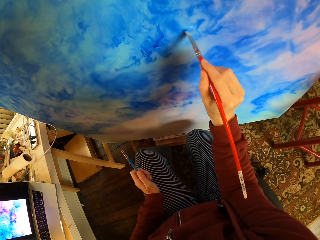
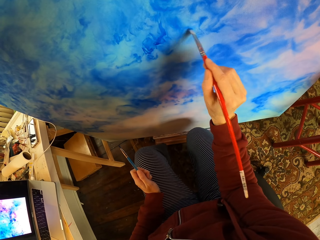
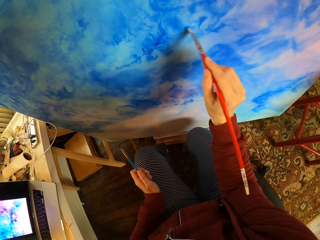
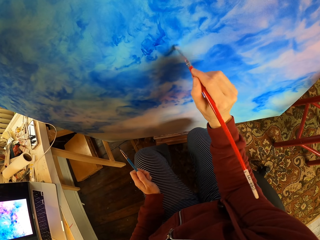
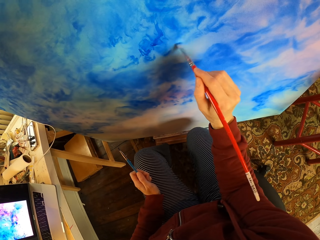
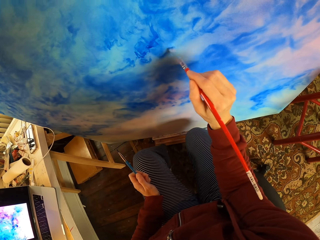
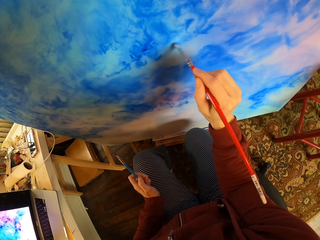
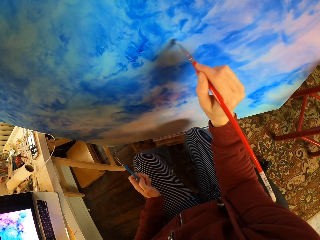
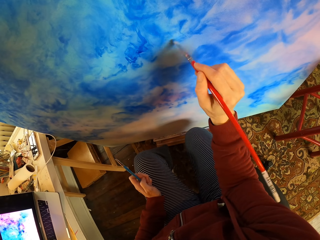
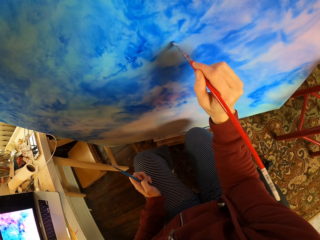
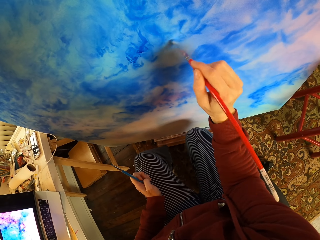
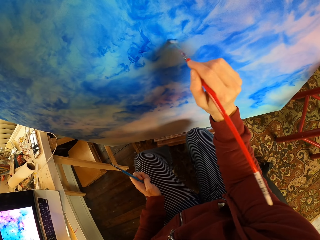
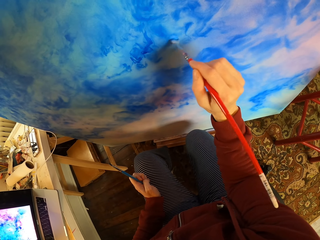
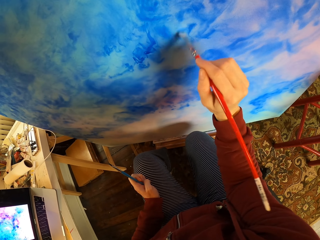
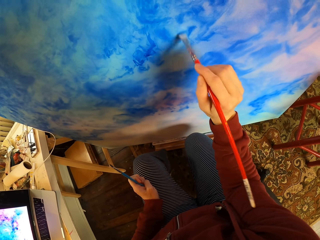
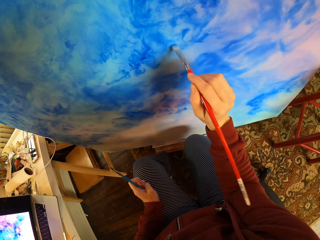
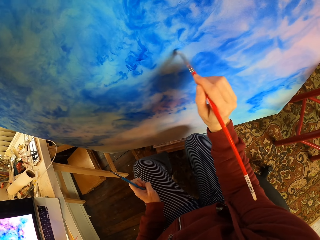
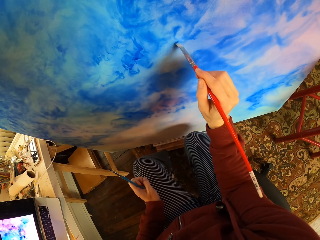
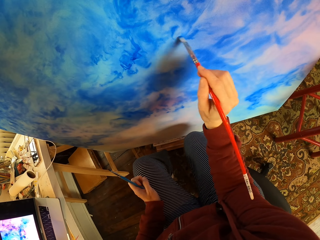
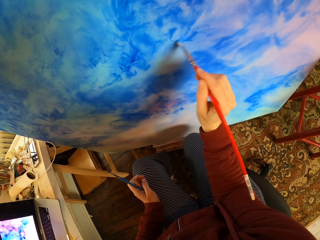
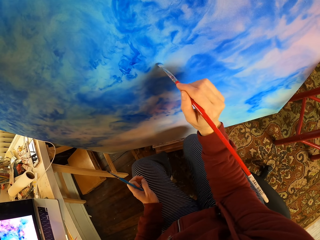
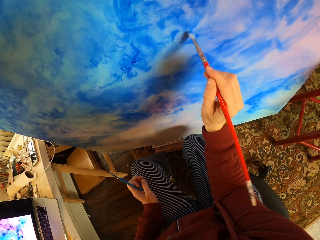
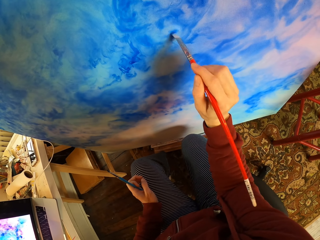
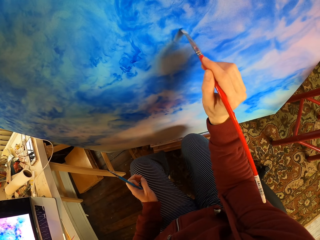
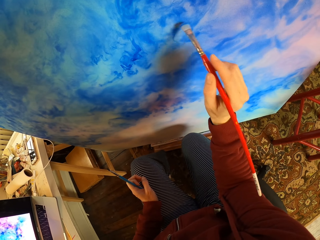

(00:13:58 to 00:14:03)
The camera wearer paints a wooden board.

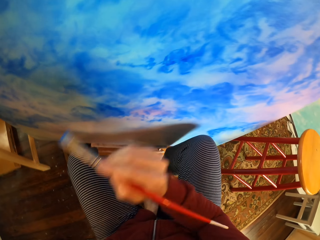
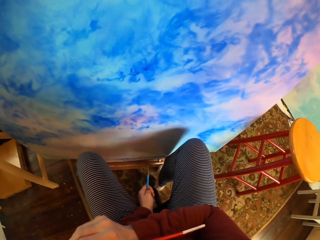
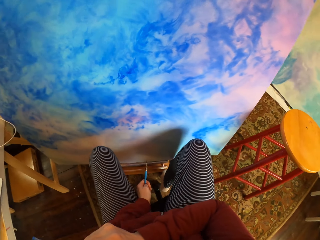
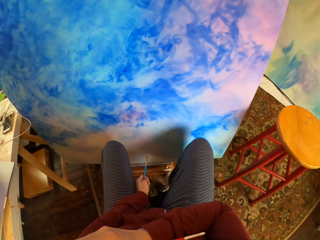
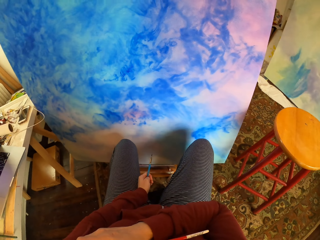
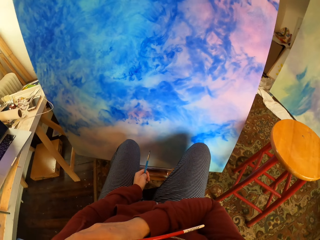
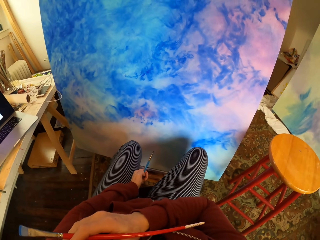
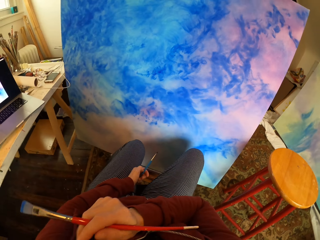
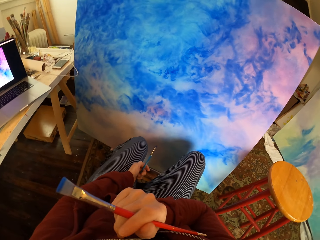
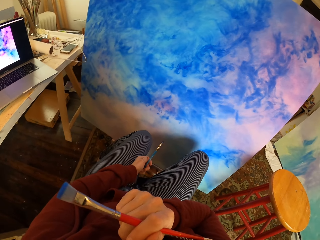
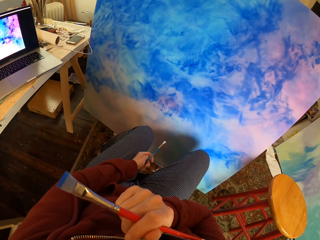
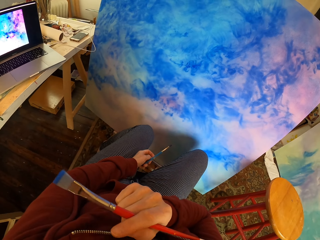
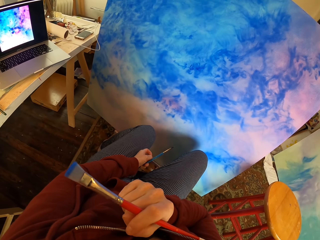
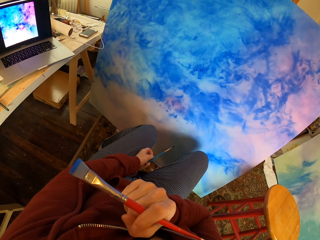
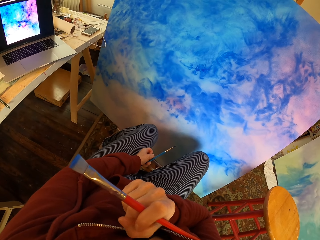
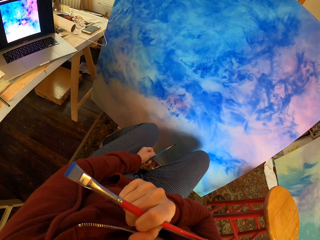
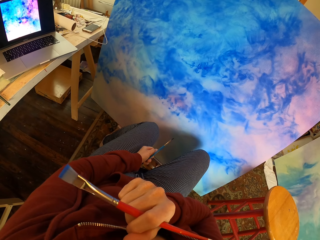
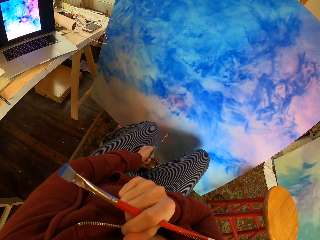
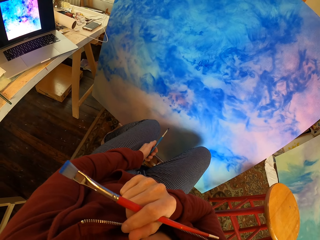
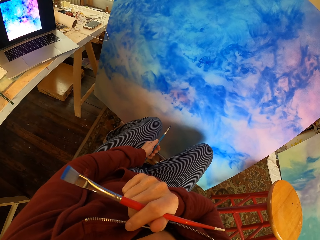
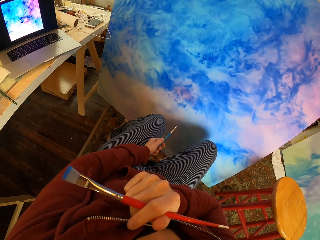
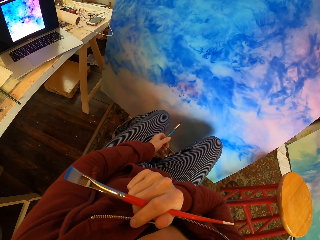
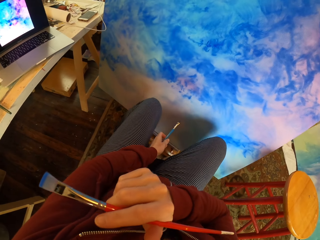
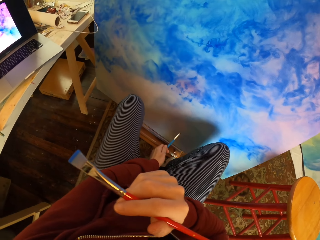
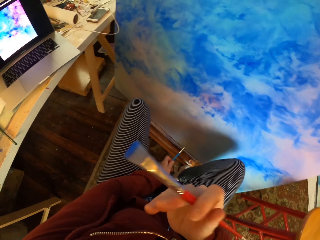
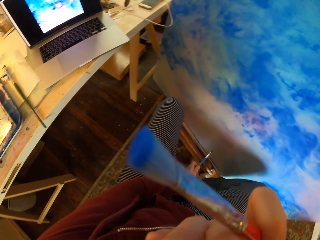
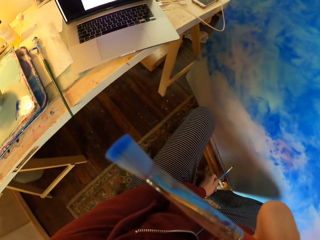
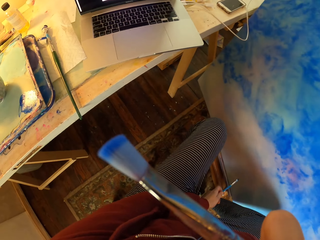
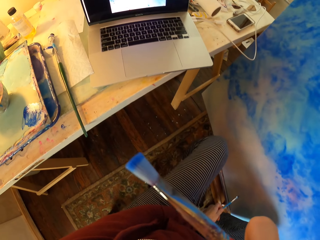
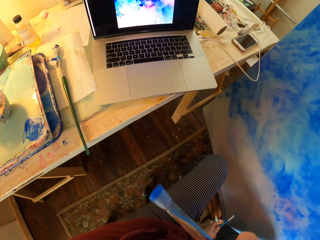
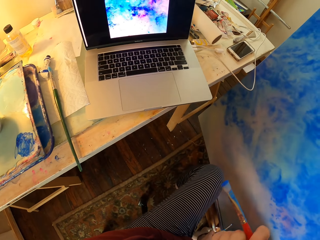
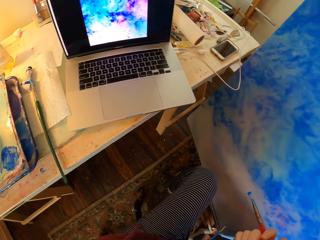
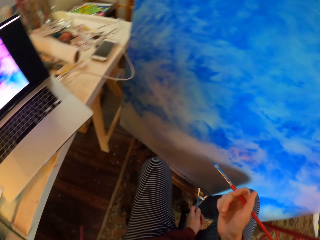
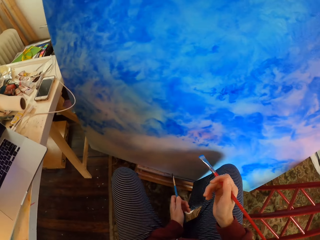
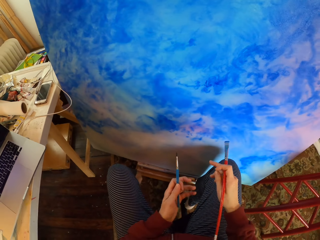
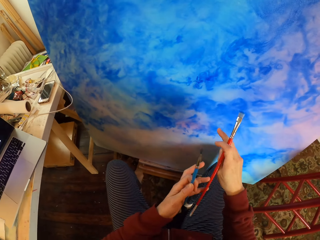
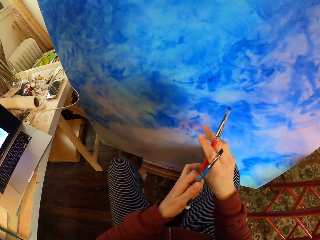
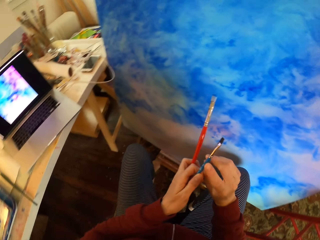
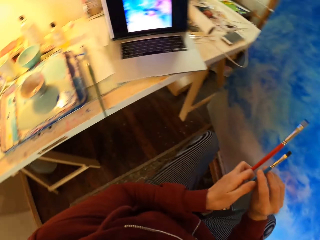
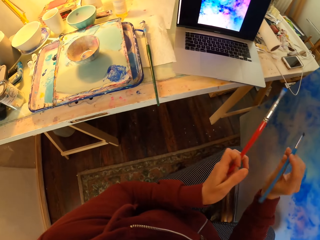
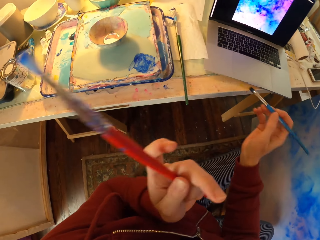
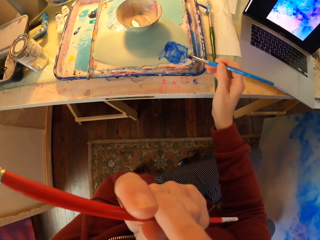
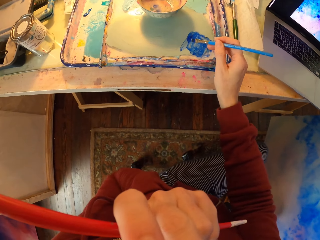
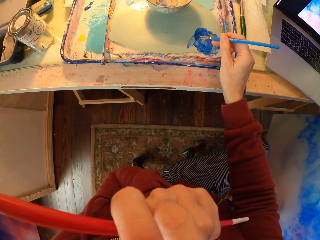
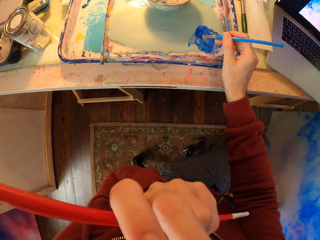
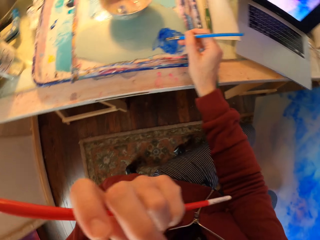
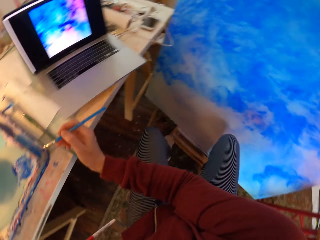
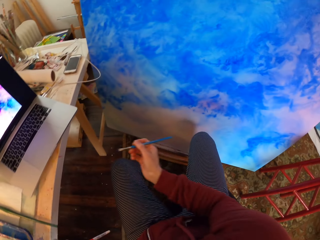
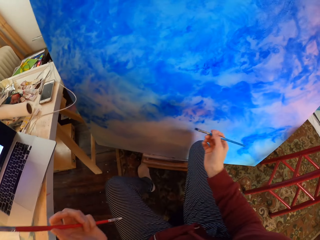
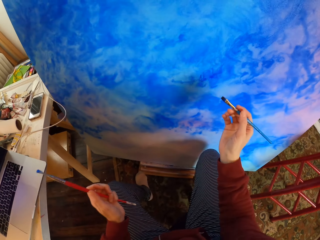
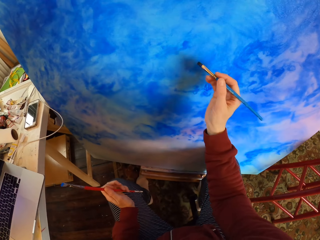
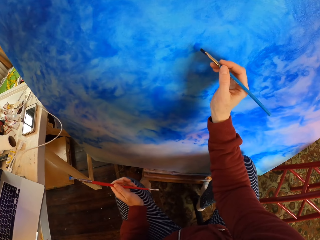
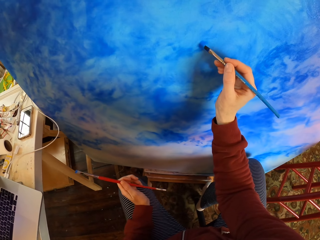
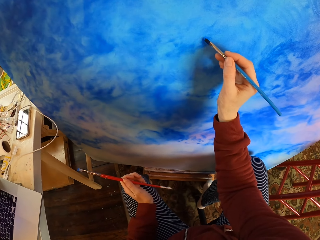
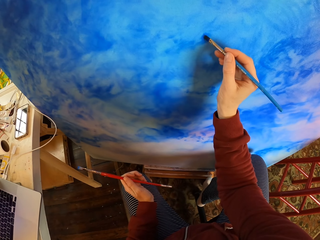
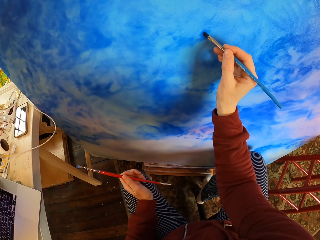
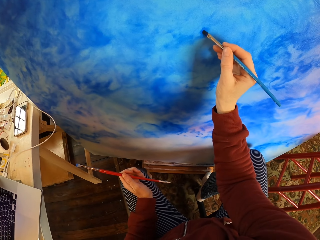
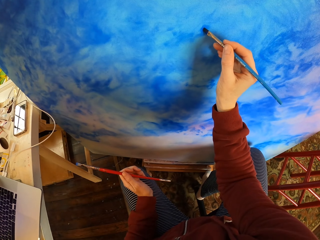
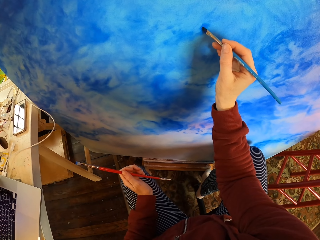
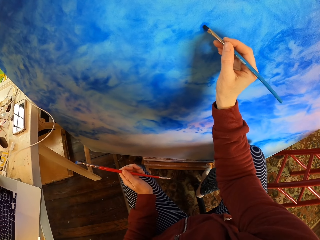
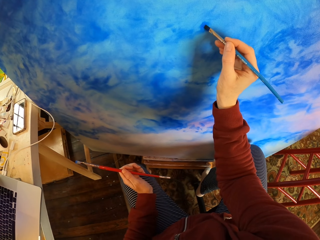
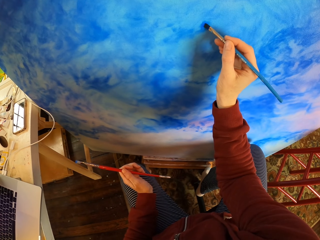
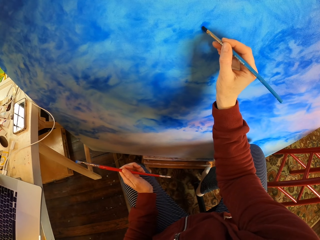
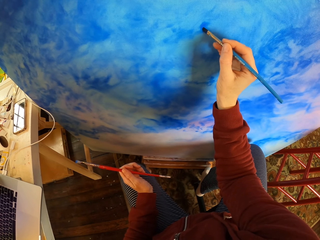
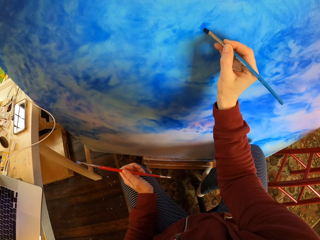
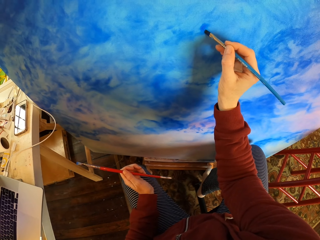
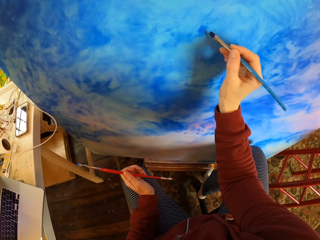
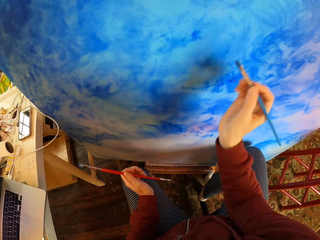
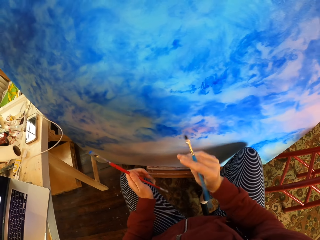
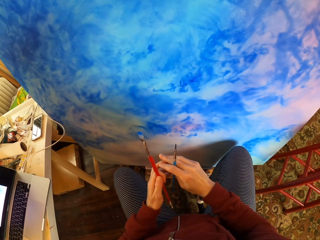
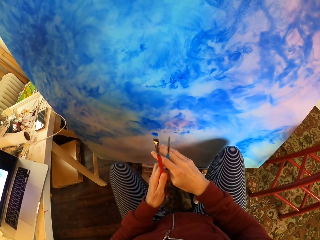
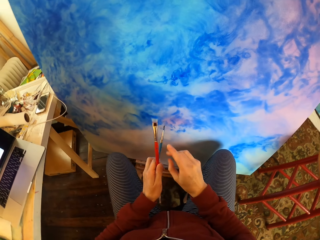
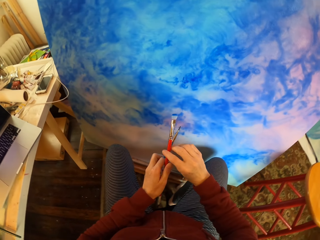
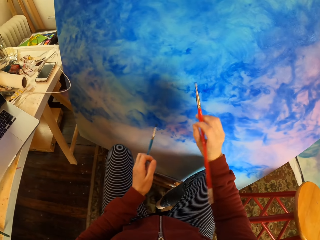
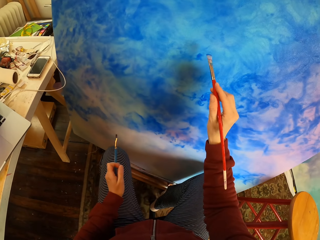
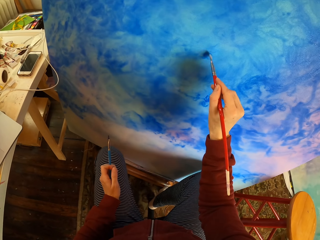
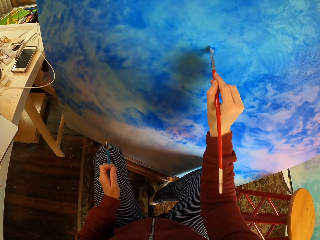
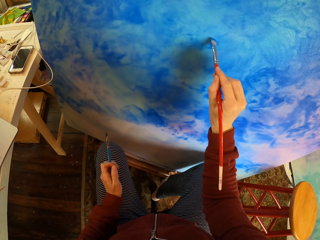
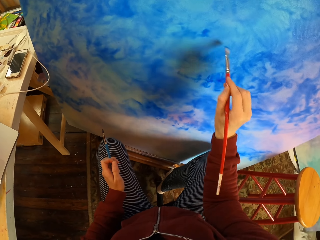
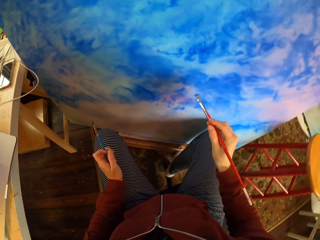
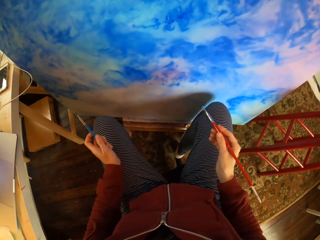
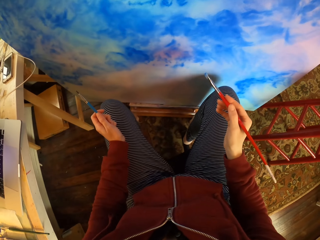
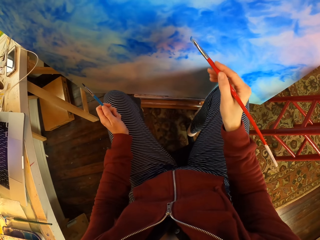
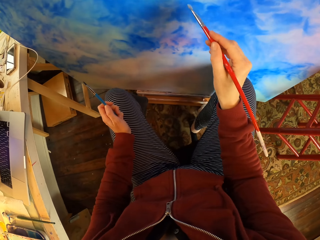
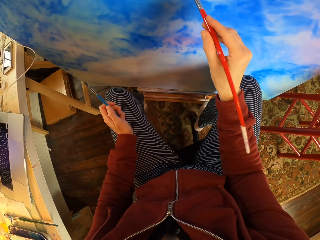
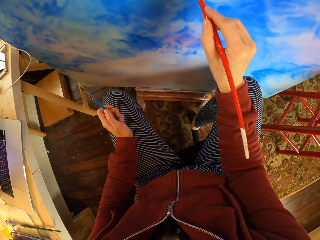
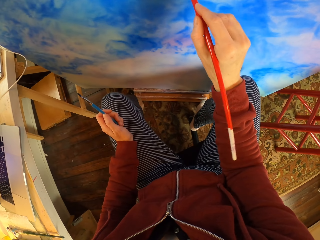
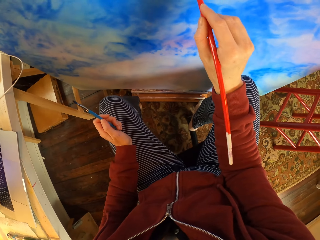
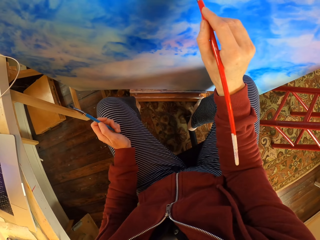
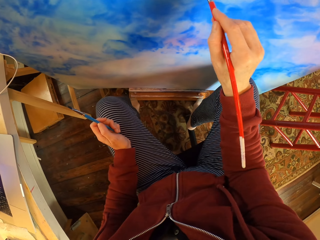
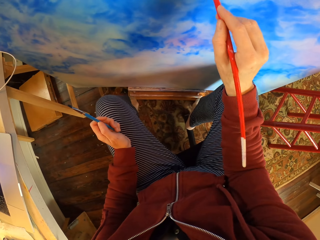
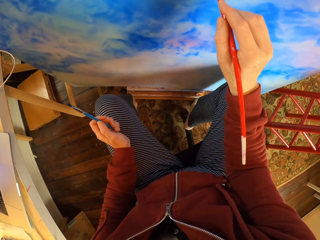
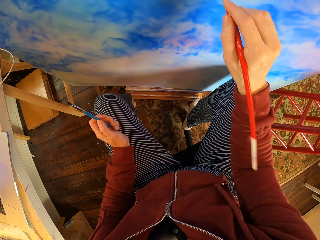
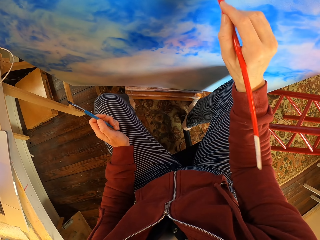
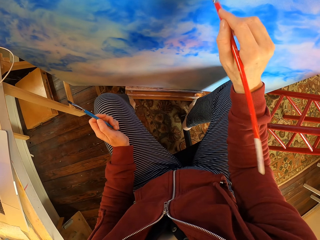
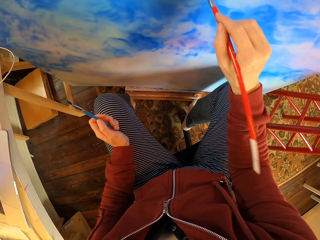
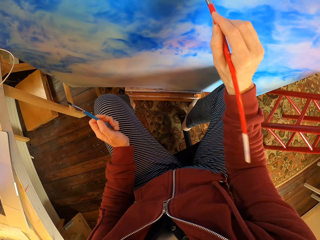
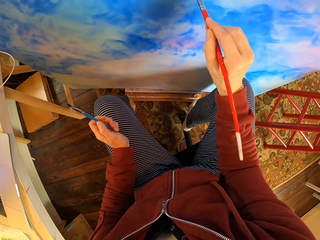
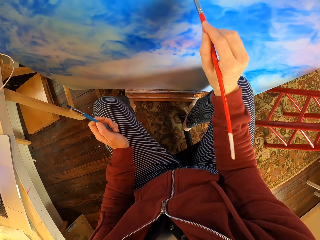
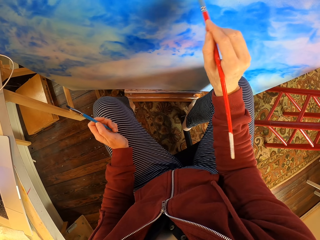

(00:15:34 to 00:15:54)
The camera wearer touches the face. They exchange a paint brush. They add paint to the brush. They paint a wooden board. They pick up the paint brush. They paint the wooden board.
